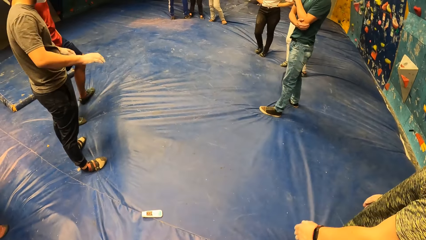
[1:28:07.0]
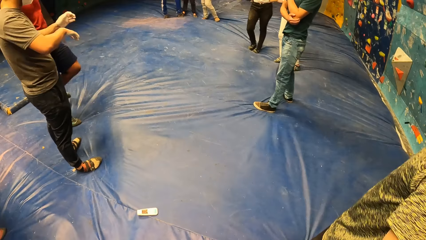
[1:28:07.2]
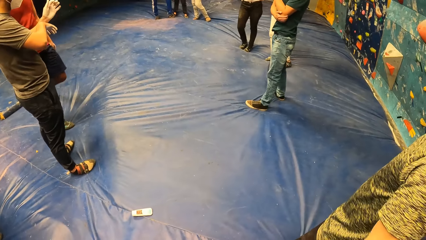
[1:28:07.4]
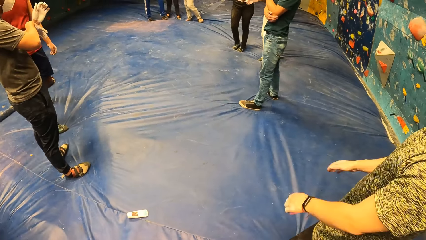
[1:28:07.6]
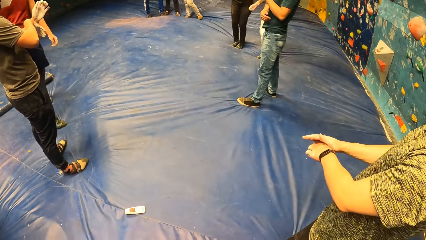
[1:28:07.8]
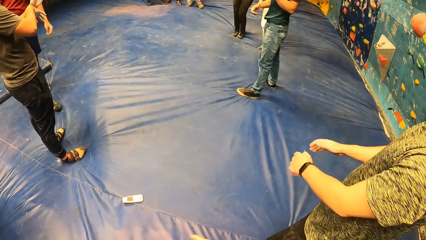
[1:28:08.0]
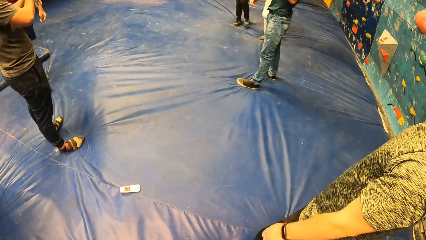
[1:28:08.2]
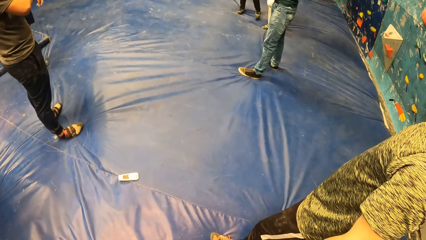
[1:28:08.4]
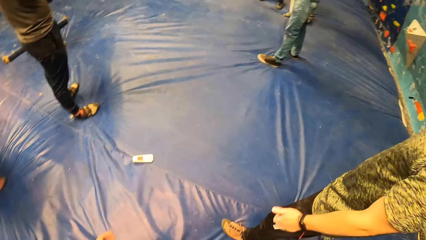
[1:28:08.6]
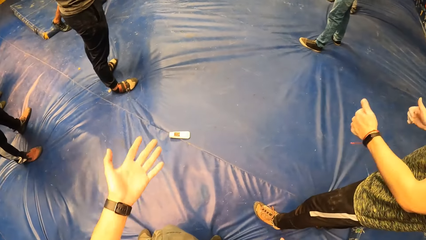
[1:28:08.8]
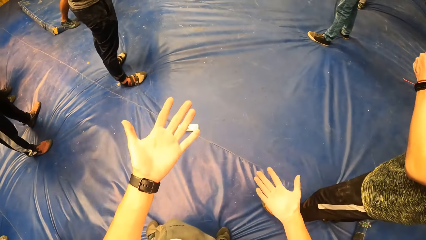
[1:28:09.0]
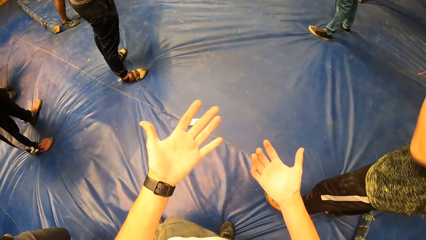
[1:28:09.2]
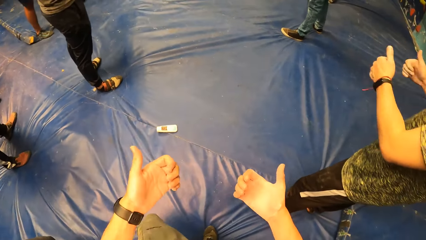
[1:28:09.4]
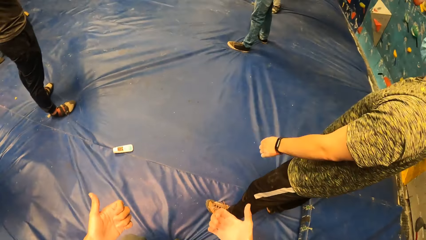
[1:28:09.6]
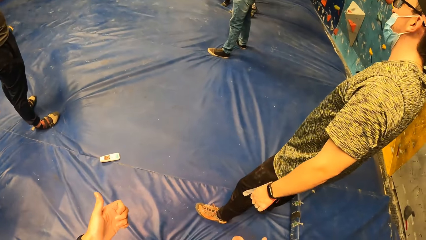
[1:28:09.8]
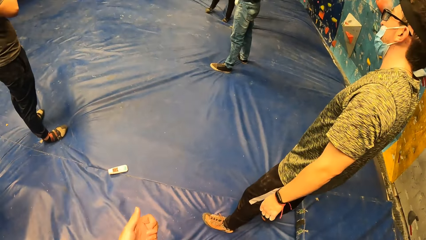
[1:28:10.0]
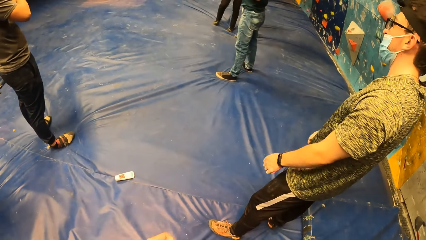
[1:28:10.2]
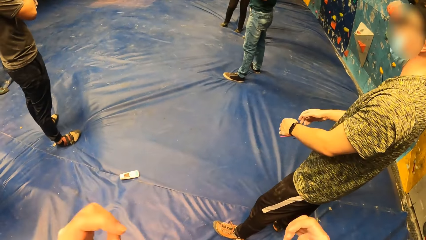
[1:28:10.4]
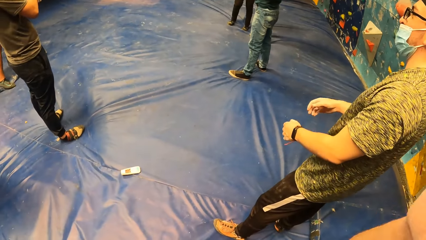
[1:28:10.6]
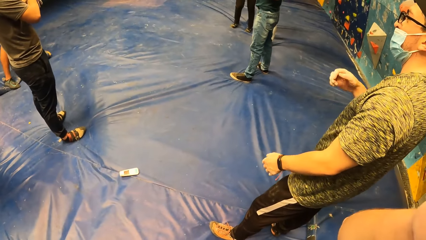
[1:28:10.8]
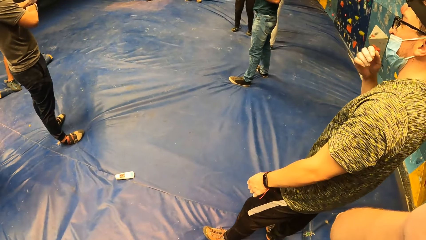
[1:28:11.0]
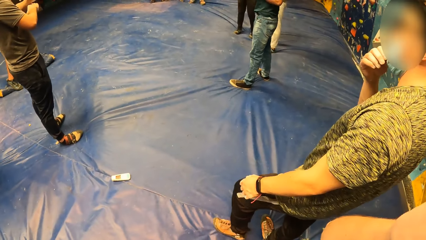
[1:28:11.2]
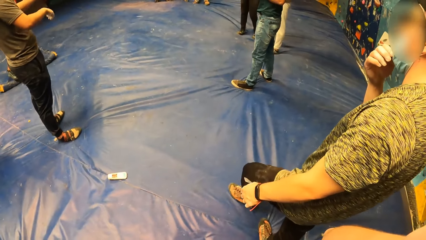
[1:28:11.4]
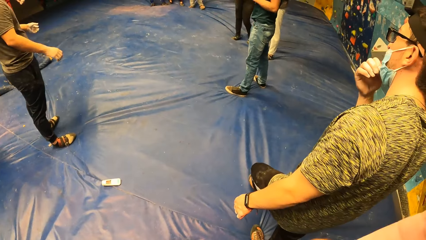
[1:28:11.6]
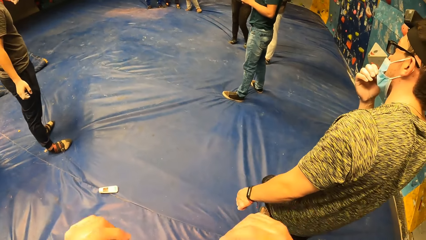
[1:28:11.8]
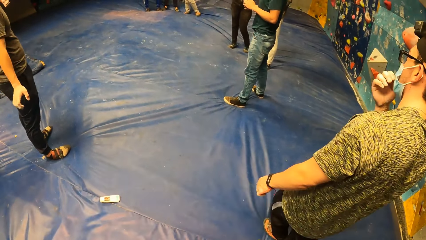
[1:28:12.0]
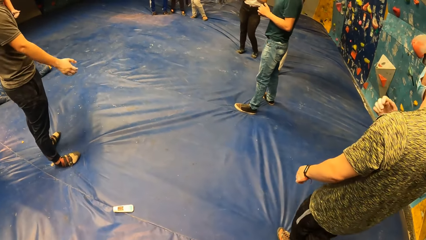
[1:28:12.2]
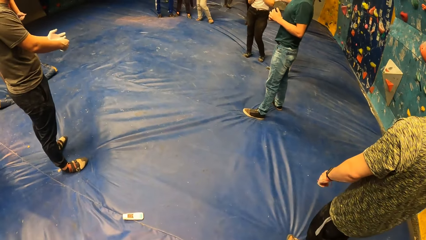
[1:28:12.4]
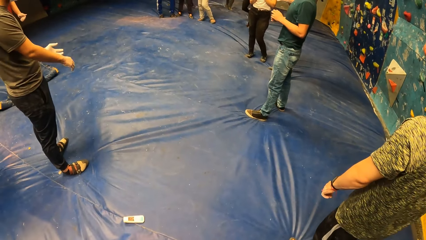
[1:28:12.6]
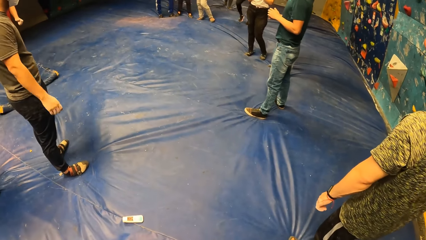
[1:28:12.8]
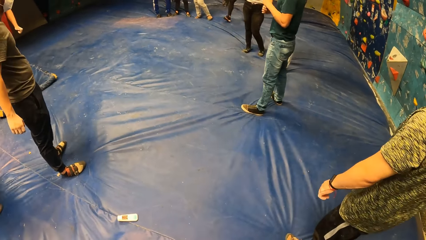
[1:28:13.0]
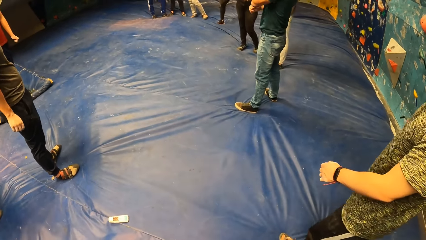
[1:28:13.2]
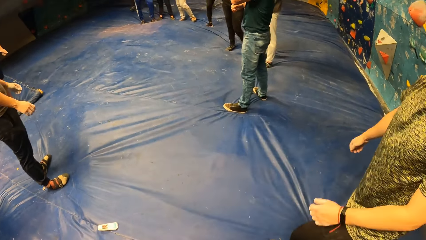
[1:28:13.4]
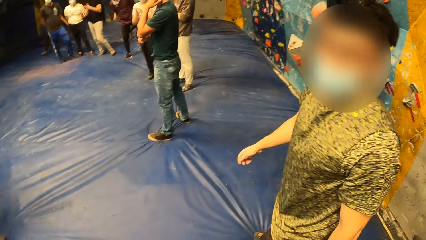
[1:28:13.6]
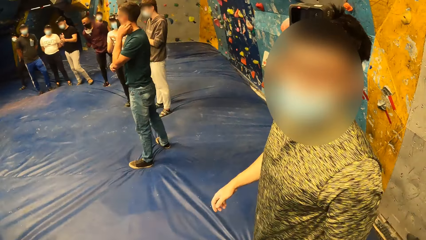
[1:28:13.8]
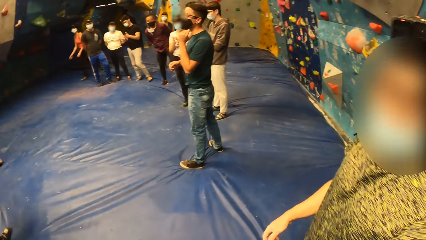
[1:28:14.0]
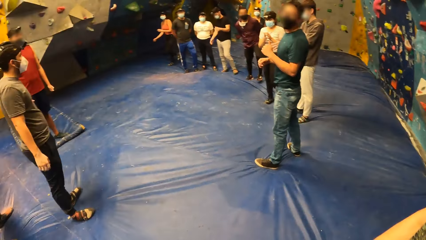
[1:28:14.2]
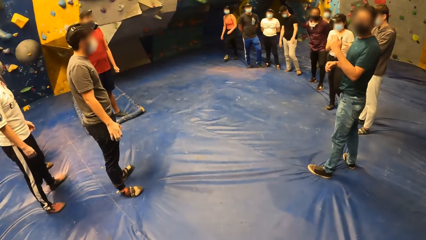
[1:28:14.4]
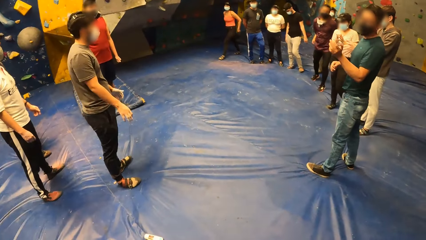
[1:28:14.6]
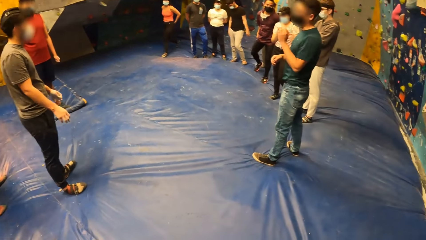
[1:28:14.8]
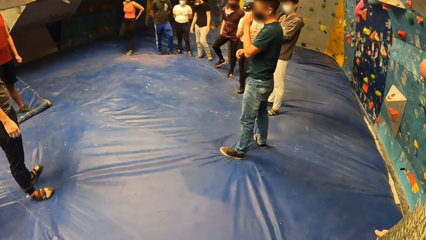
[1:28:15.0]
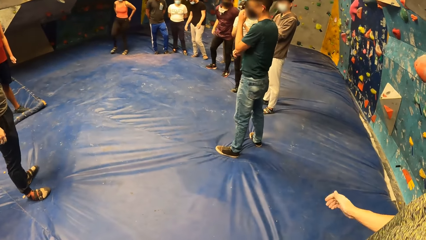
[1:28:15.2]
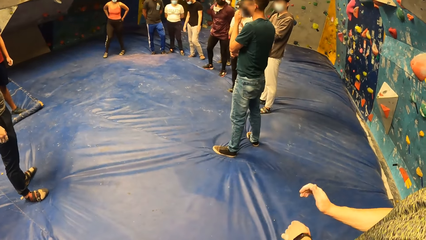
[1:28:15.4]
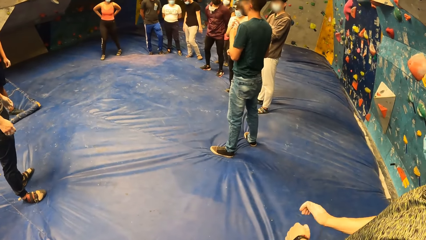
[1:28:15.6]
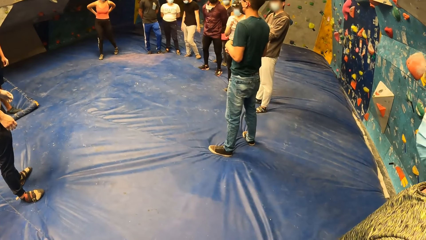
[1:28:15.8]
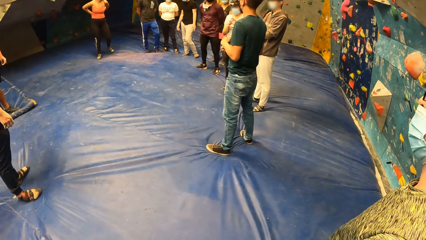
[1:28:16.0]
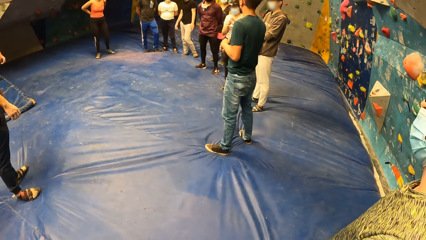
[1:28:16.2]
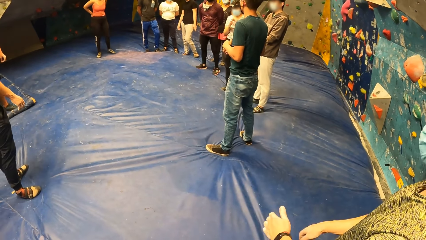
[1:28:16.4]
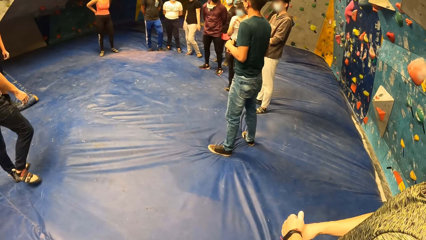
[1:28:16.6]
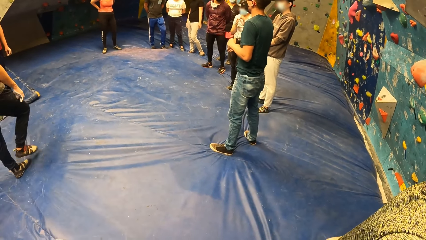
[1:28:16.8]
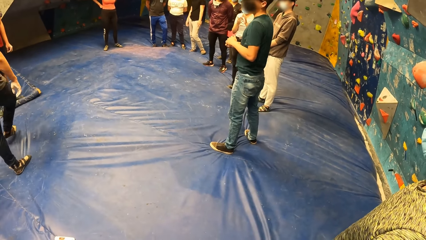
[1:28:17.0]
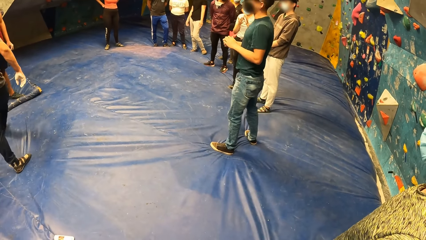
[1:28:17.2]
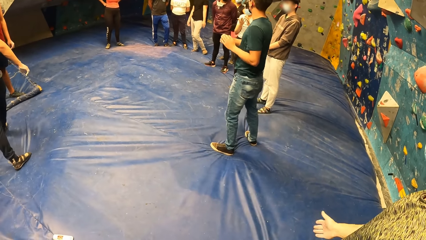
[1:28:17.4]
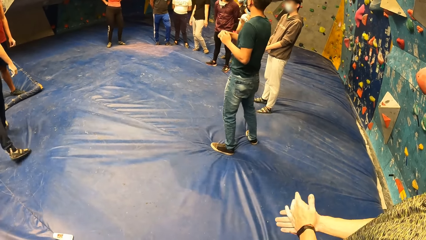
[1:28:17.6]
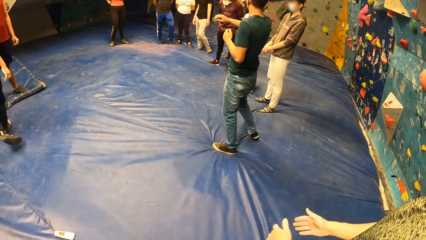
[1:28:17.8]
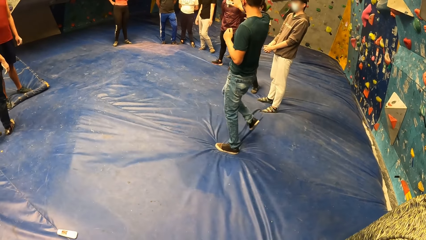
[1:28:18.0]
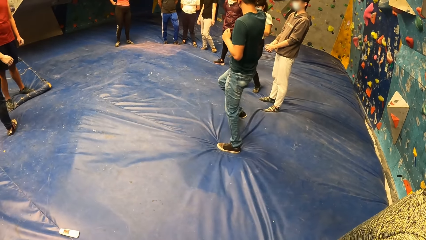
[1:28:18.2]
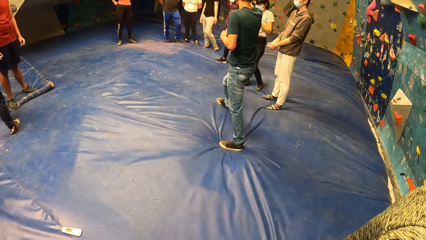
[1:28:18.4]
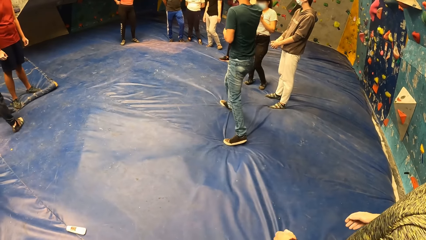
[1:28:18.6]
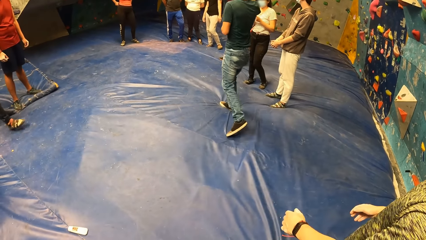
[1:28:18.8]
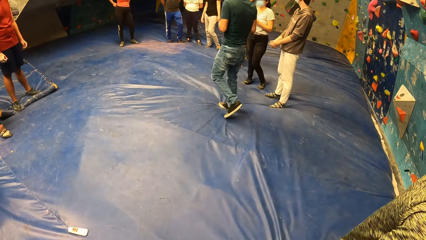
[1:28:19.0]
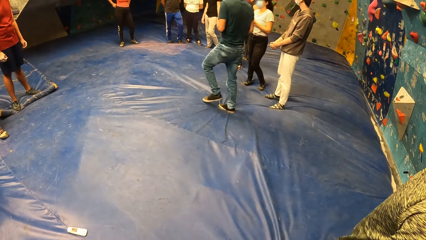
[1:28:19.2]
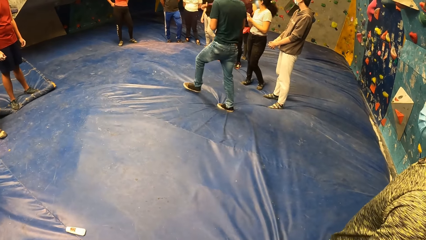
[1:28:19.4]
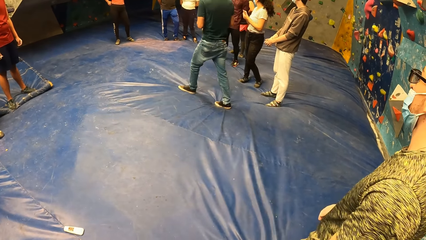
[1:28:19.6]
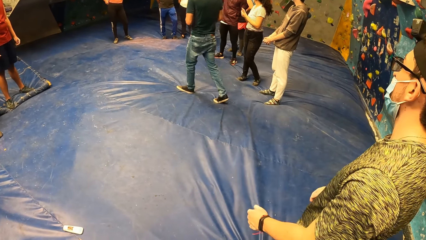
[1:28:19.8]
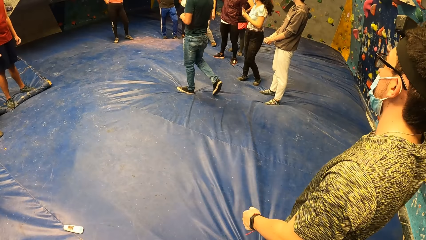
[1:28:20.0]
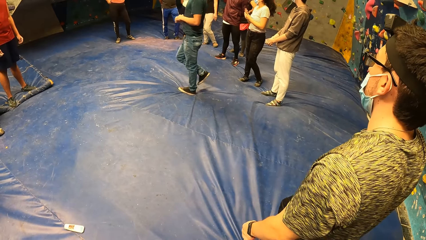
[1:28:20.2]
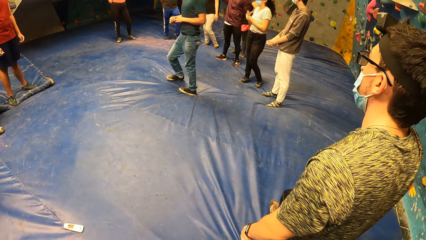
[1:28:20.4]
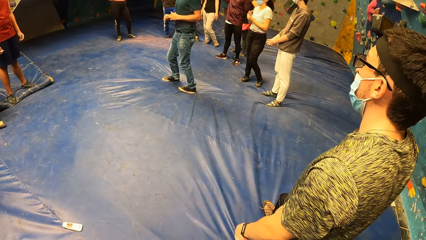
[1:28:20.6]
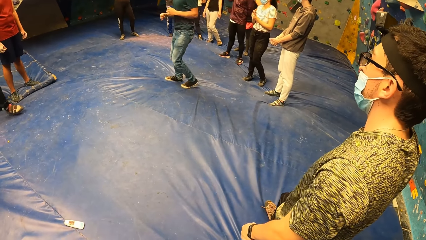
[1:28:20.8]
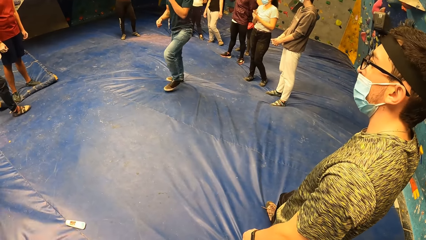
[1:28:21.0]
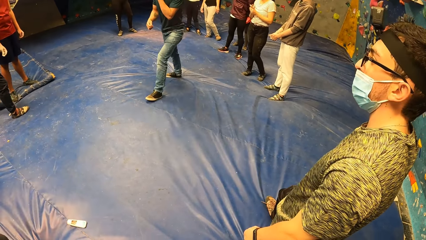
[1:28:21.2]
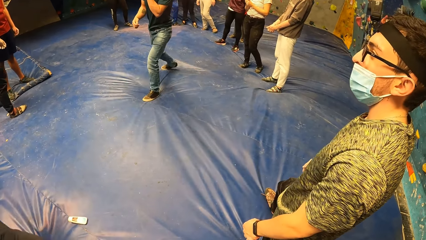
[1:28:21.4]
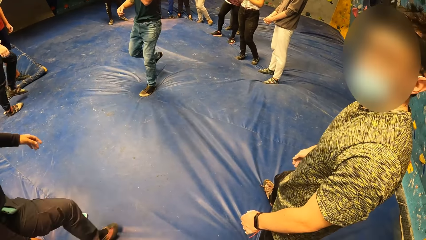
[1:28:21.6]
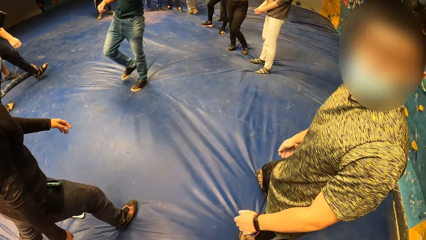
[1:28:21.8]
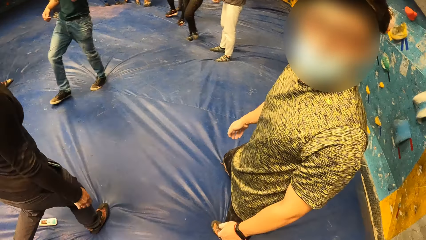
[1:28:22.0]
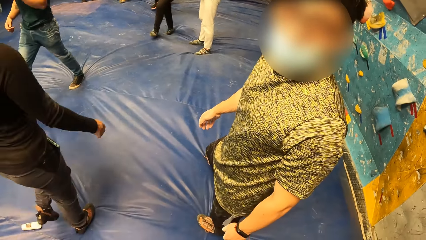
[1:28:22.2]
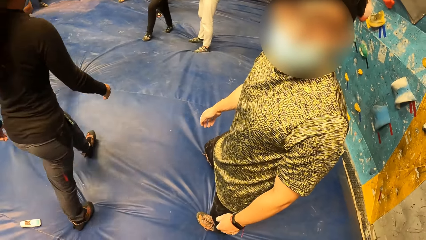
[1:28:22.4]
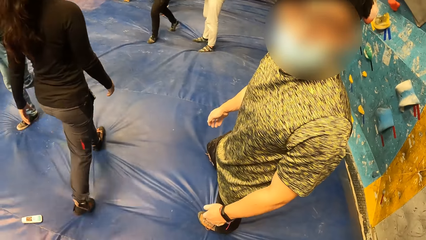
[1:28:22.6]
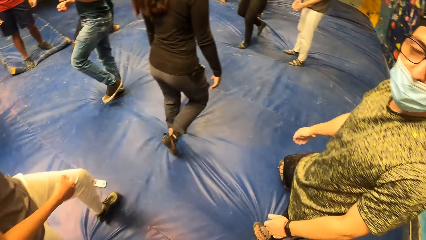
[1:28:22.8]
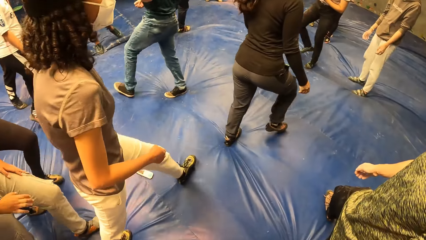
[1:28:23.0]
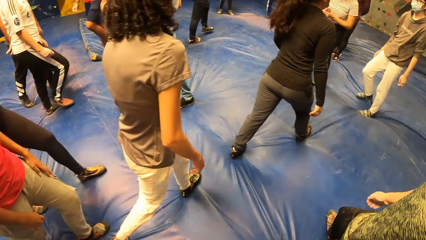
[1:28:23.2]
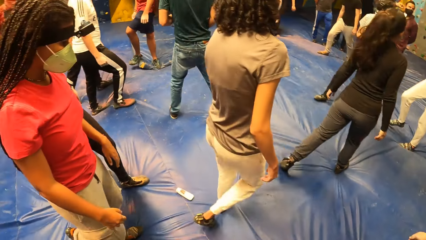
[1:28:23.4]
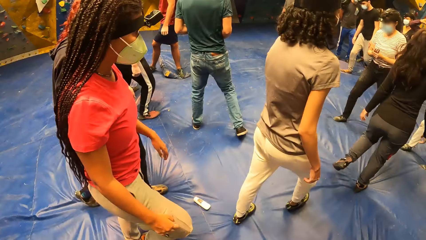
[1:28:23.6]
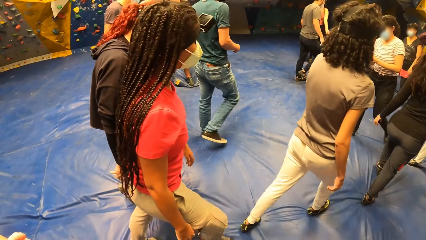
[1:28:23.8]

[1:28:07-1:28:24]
The camera wearer inspects both of his palms. He raises both hands to his head. He looks at people. A person talks to other people.
